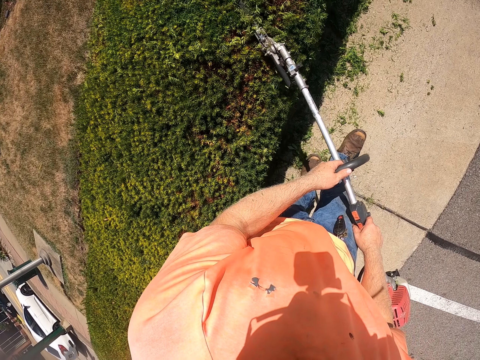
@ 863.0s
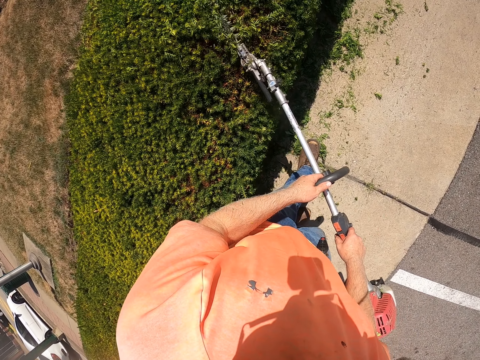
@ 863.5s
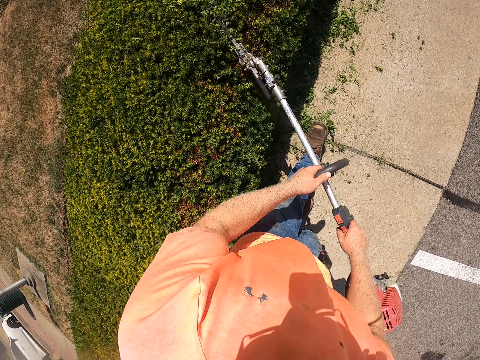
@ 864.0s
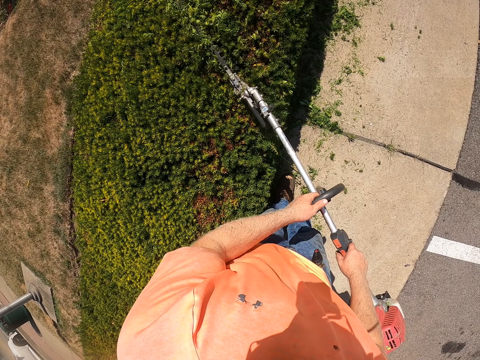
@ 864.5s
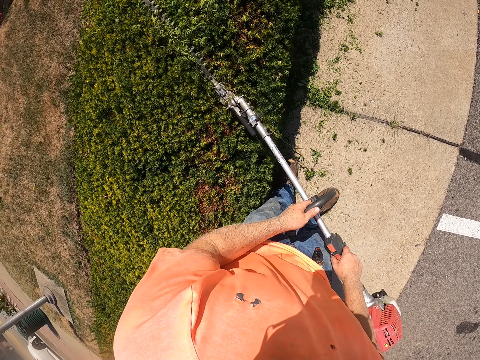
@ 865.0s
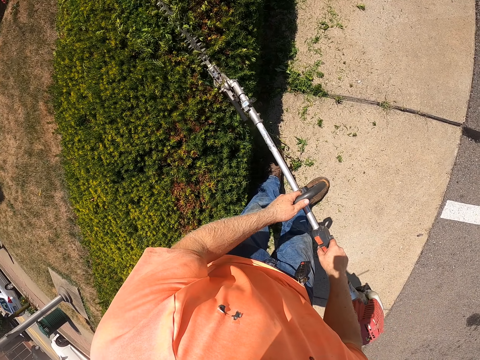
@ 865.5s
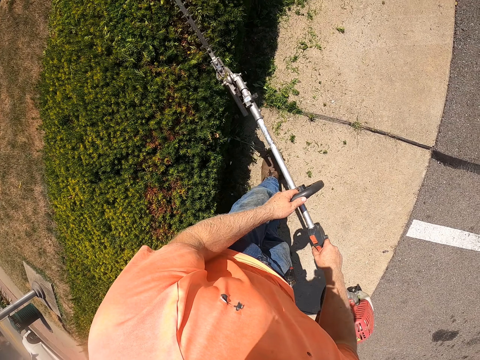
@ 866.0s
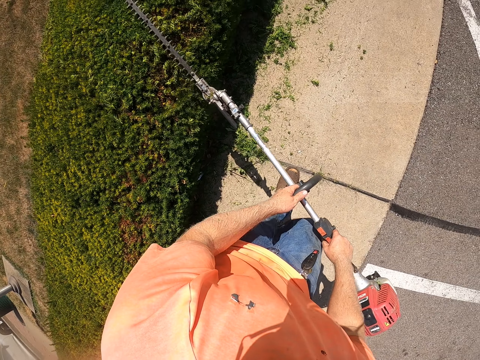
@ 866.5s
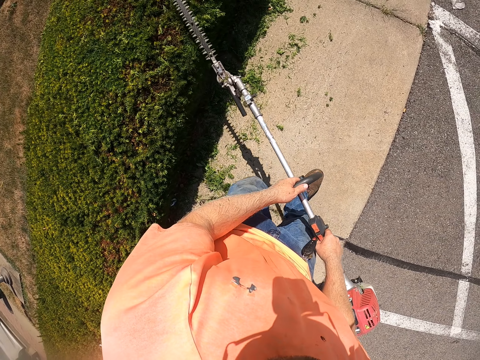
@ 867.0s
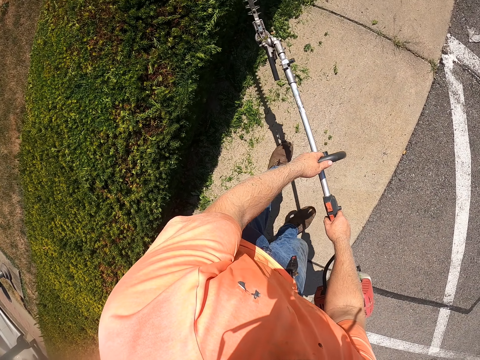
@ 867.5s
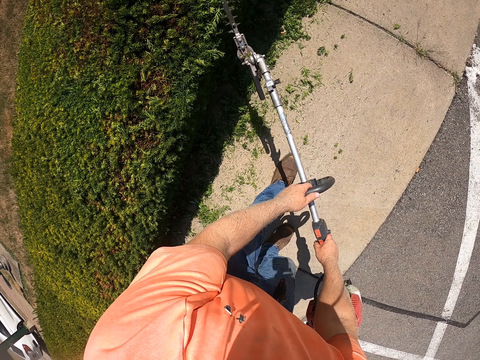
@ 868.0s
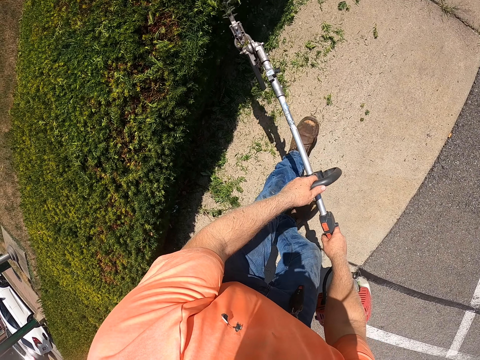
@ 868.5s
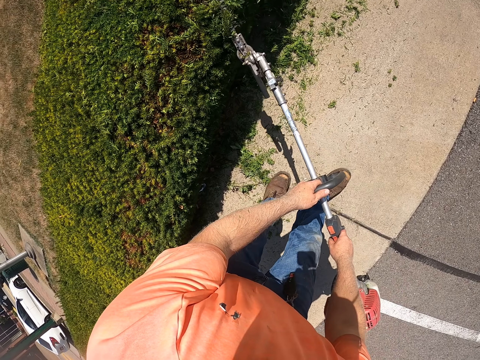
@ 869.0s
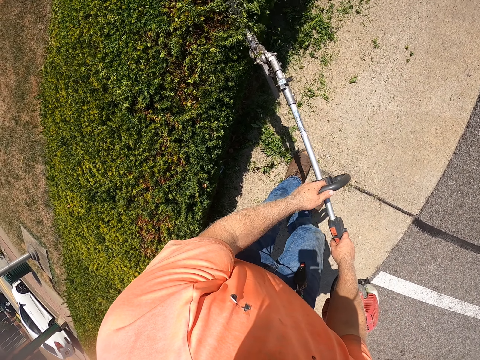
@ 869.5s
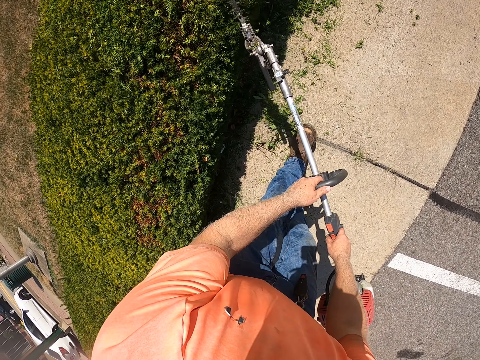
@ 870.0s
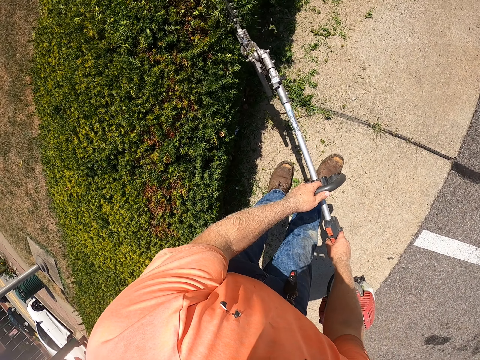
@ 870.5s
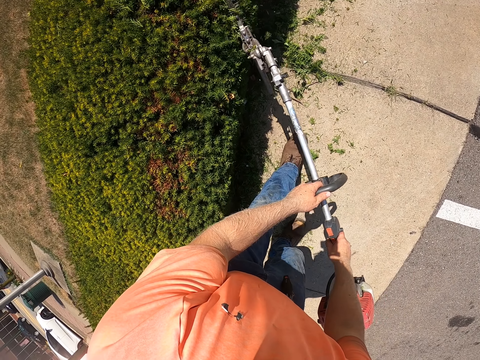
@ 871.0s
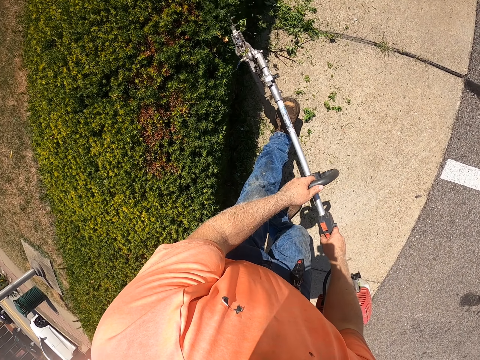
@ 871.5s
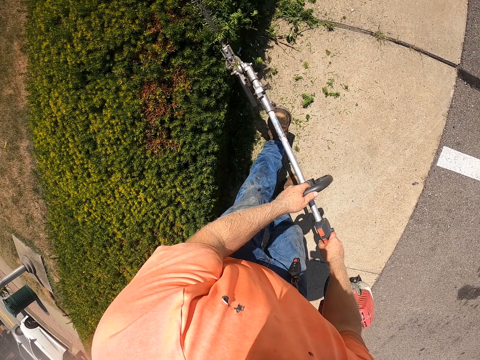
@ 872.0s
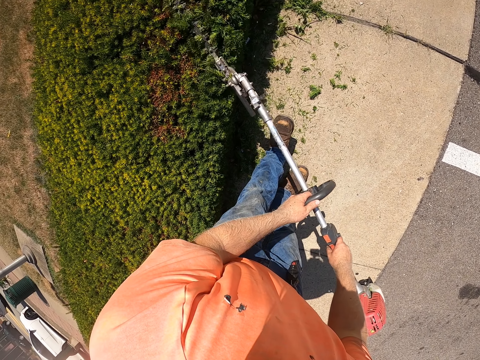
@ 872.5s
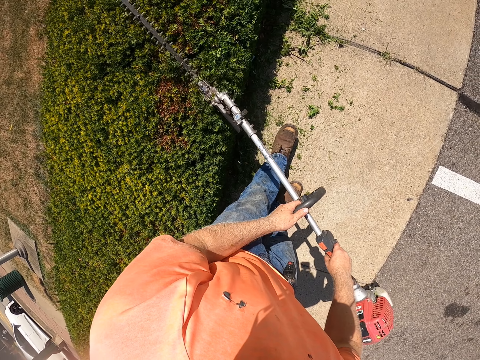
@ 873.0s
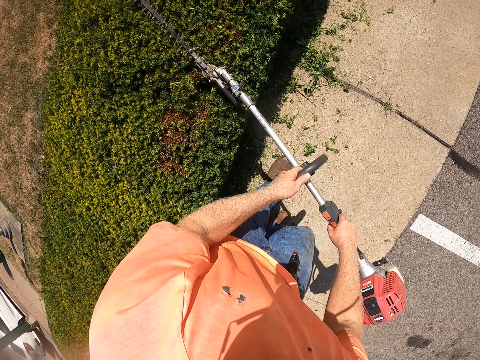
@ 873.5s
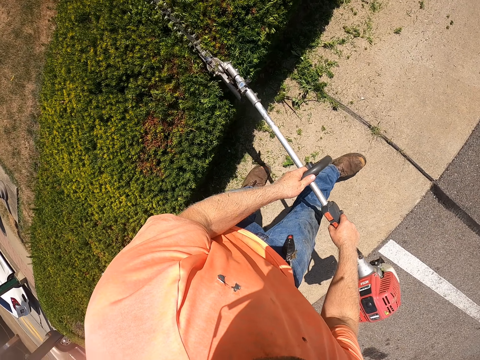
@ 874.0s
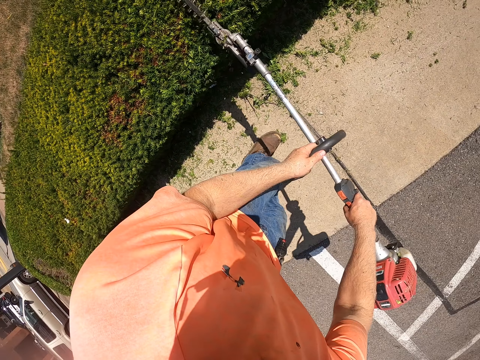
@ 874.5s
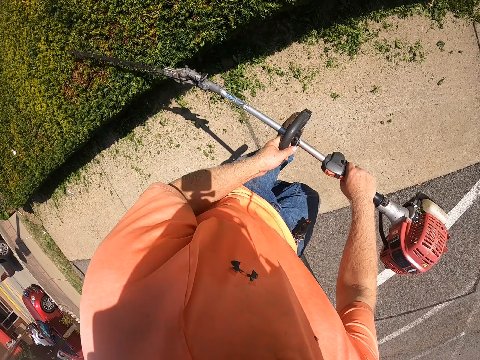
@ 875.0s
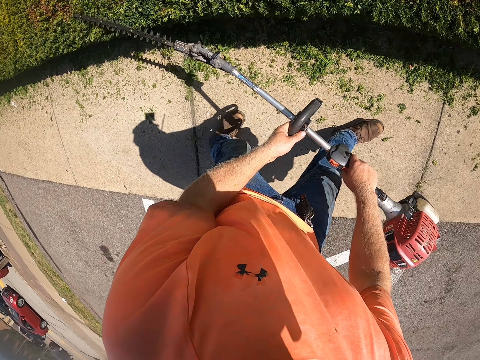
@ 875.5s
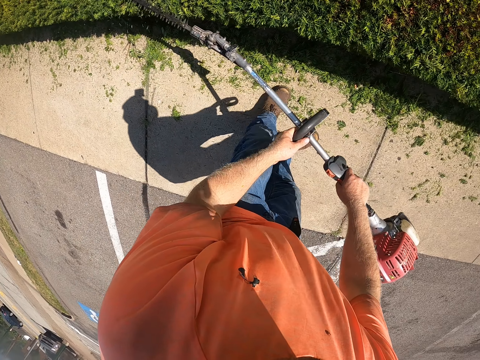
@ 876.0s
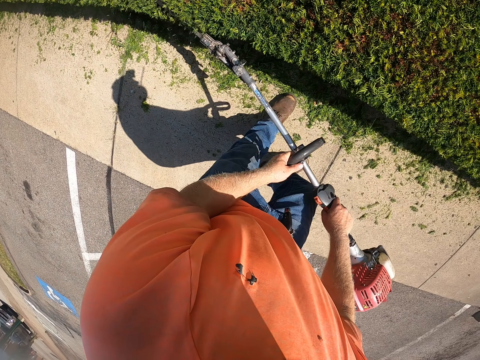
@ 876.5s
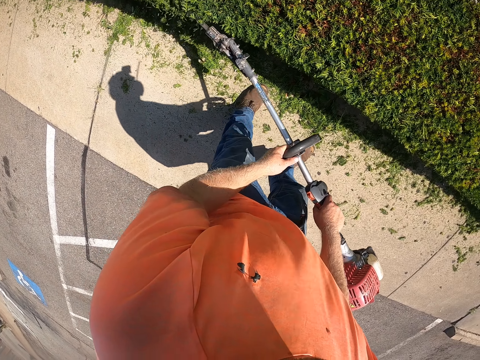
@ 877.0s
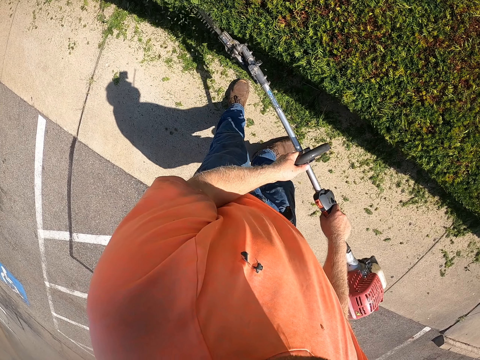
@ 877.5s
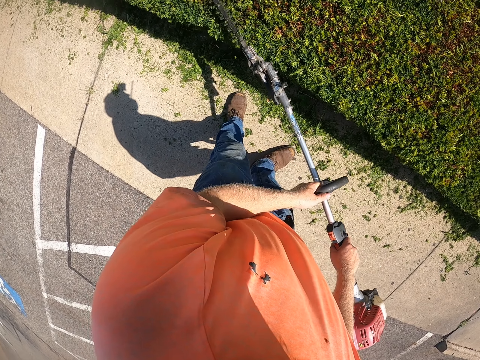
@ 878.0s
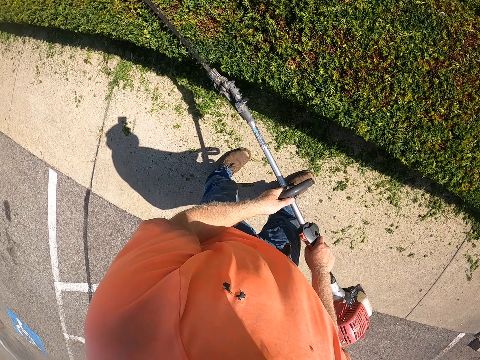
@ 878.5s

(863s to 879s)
The camera wearer walks forward. They walk backward. They walk forward.

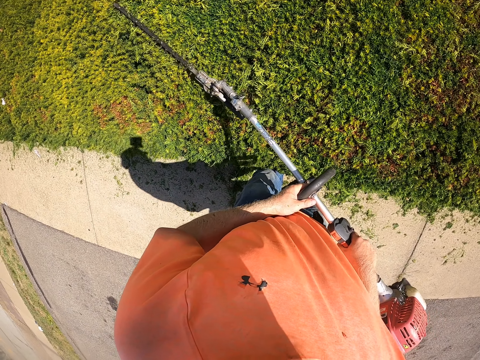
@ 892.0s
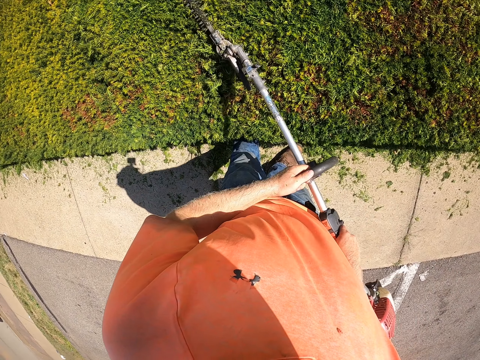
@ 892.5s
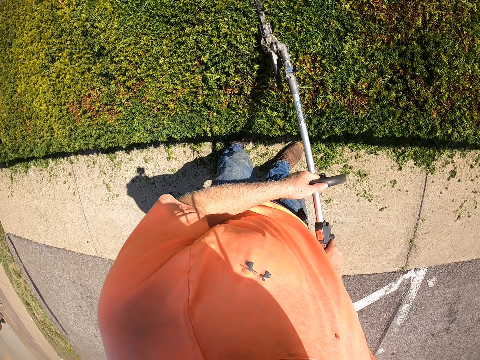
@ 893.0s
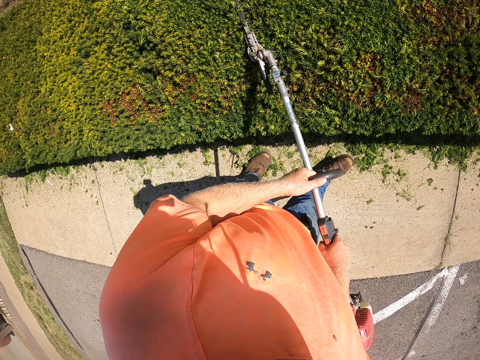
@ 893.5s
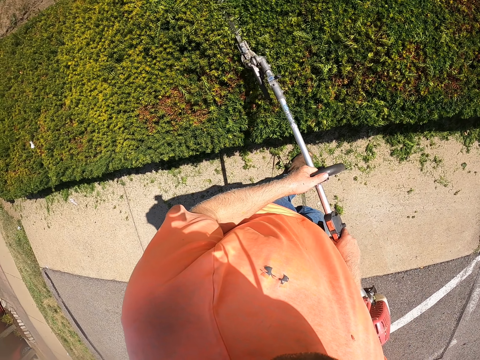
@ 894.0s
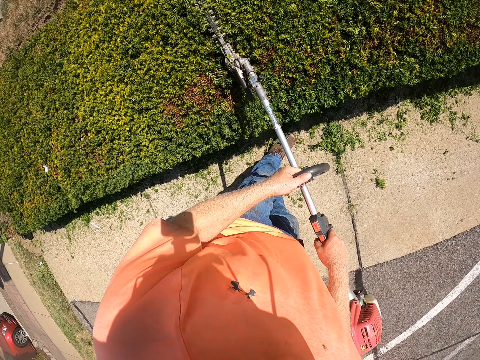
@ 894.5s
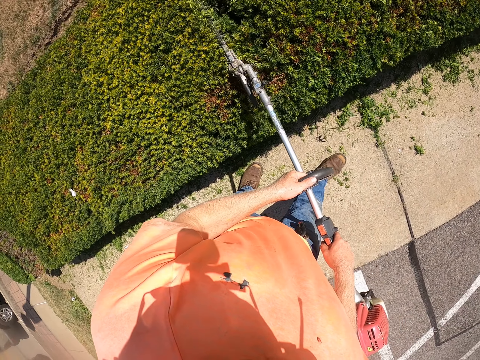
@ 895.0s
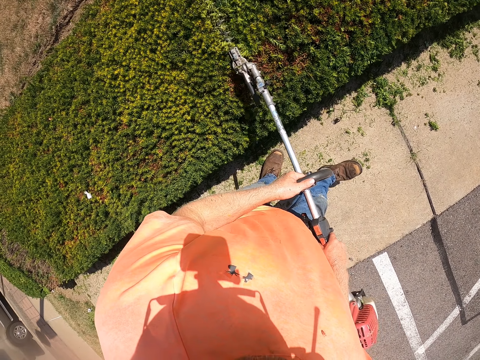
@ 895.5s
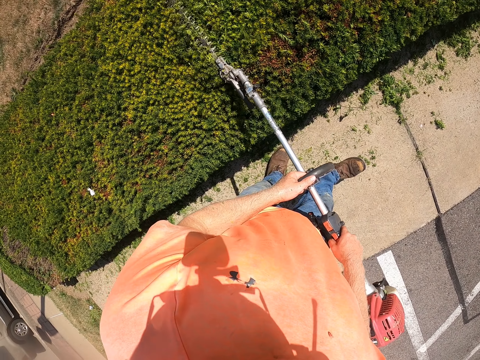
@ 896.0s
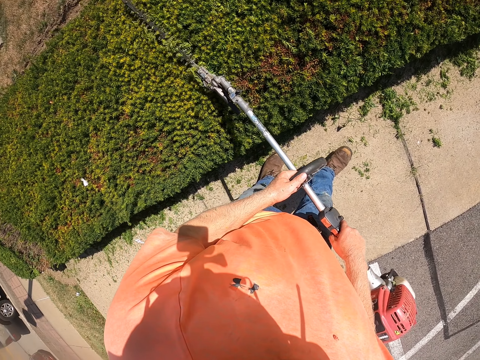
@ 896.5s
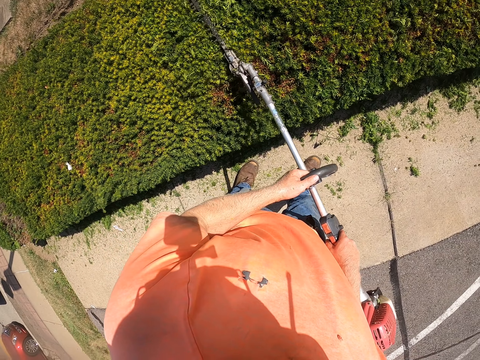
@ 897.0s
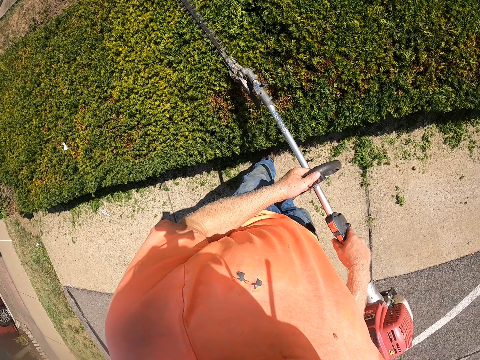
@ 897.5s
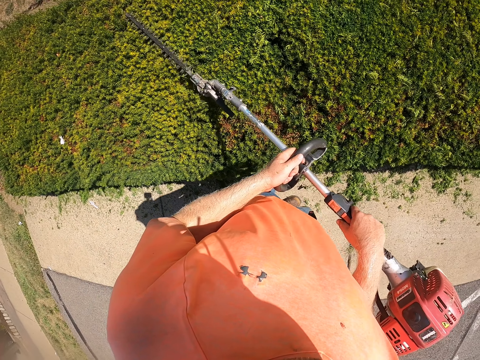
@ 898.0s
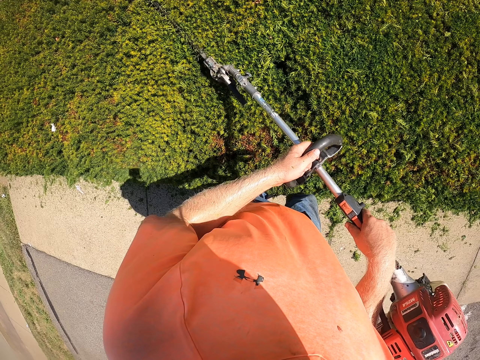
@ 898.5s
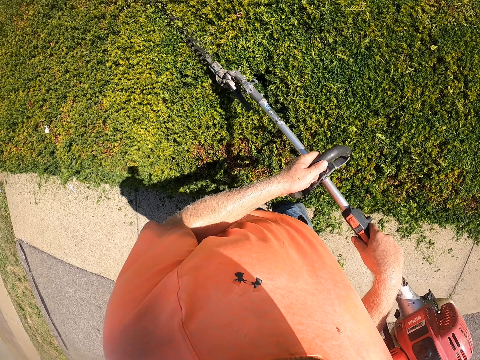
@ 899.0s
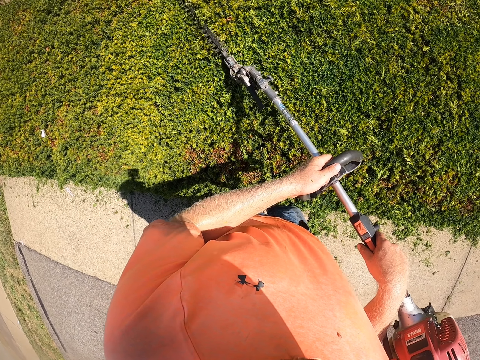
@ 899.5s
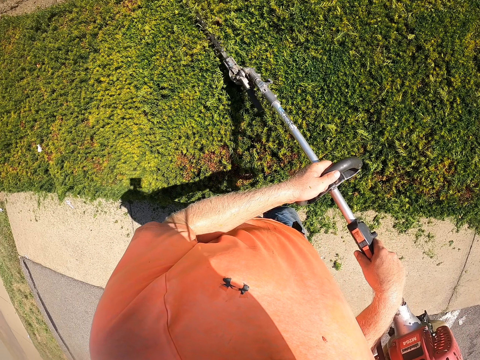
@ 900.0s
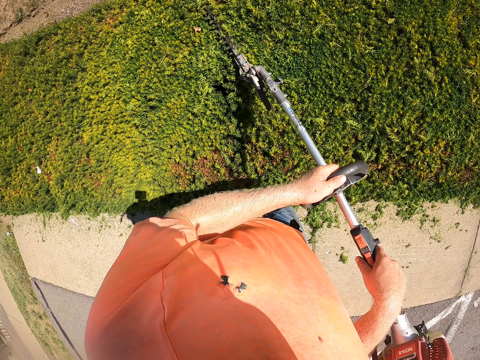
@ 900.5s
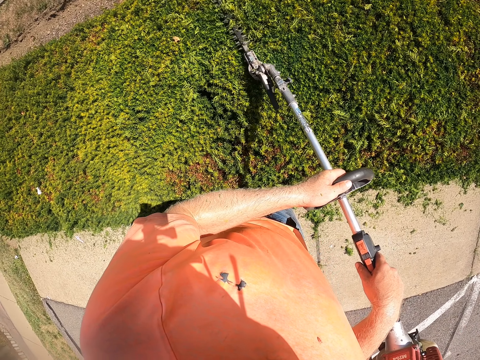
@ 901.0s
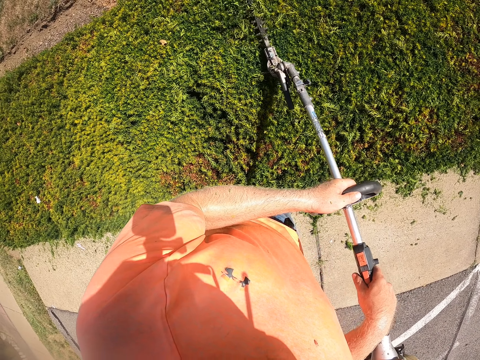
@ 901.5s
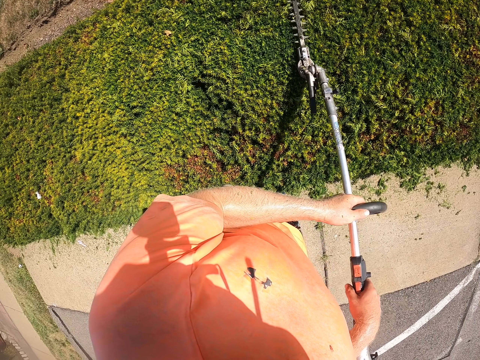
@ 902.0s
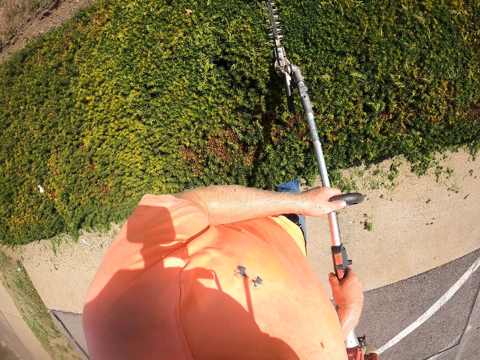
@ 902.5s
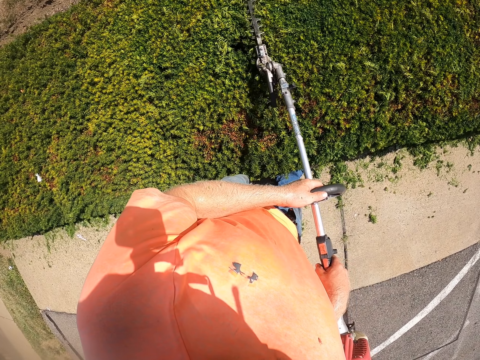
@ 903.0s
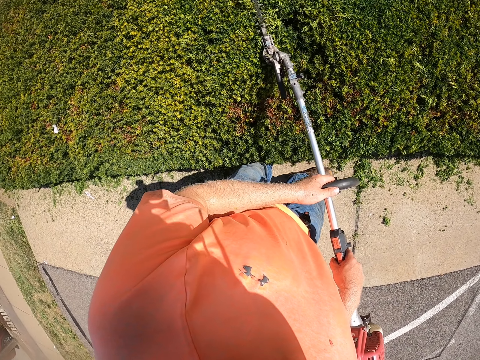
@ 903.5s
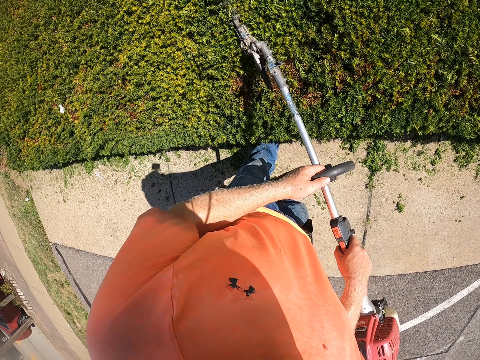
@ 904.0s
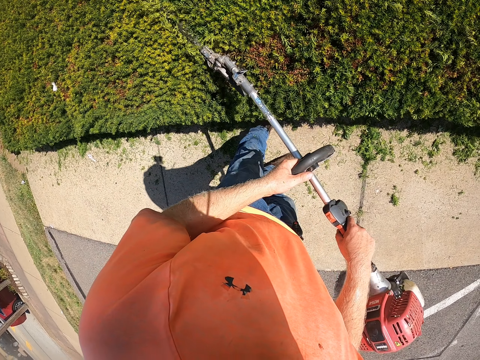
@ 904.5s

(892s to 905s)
The camera wearer walks backward.
